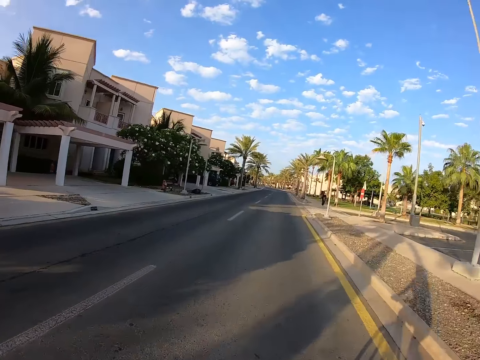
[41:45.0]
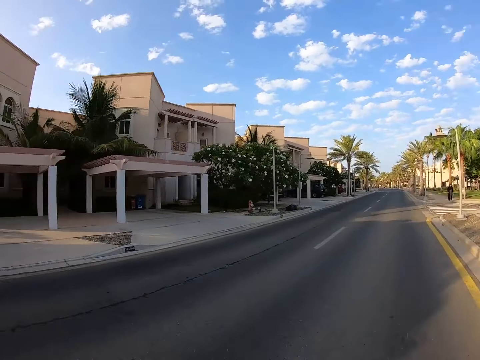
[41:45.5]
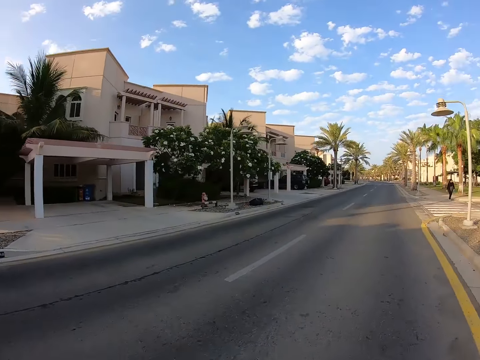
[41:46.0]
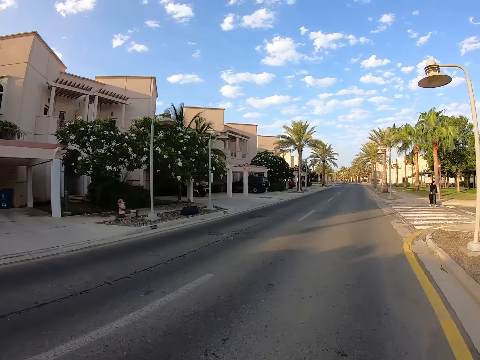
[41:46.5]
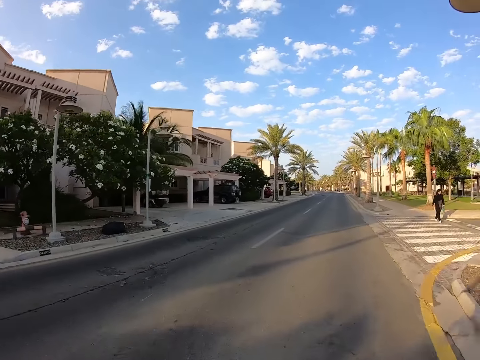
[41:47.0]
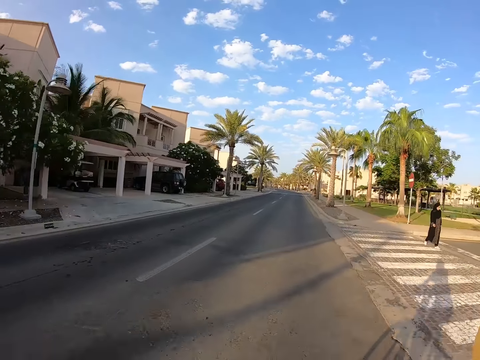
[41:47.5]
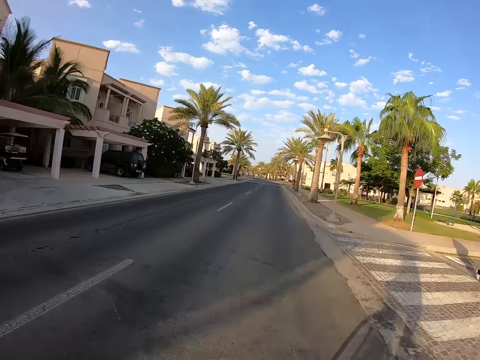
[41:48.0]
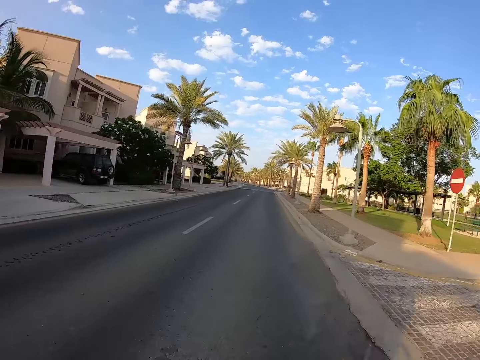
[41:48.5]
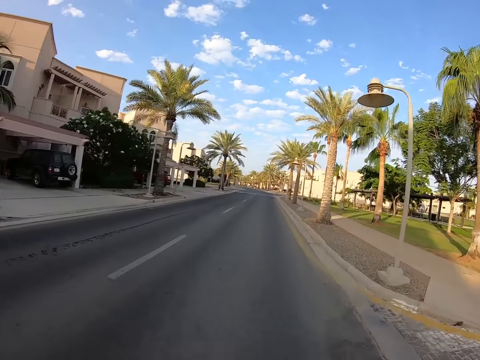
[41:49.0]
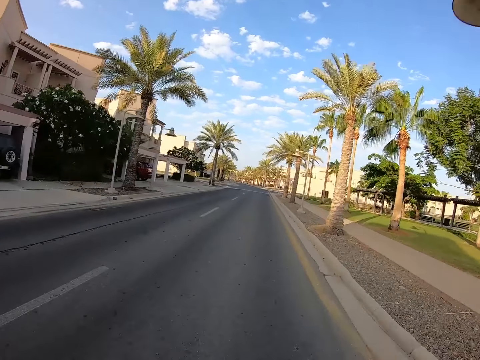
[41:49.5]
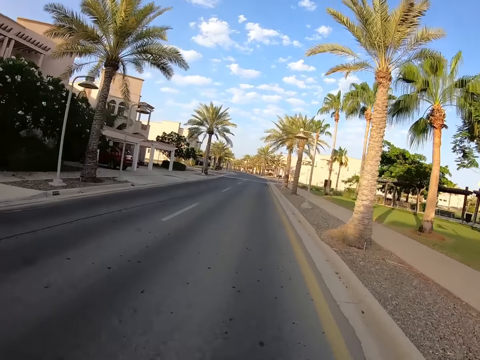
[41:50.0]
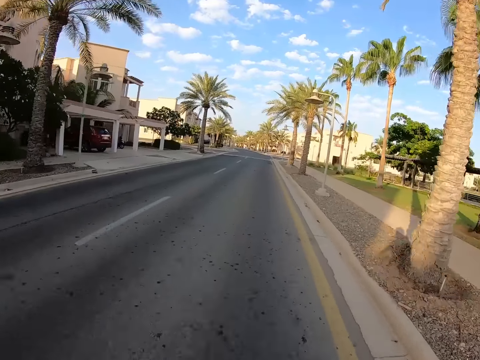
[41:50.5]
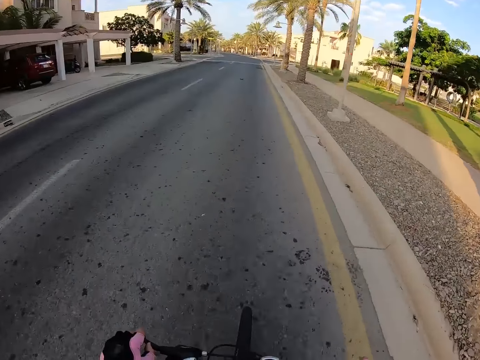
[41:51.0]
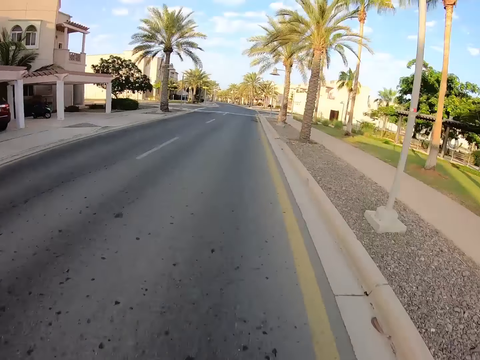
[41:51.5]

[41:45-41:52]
A lady walks along the road.

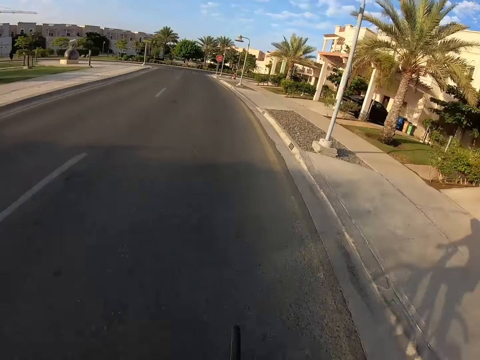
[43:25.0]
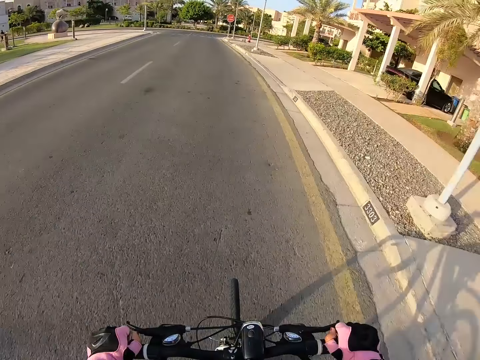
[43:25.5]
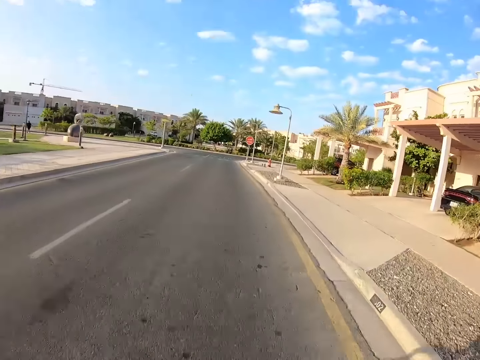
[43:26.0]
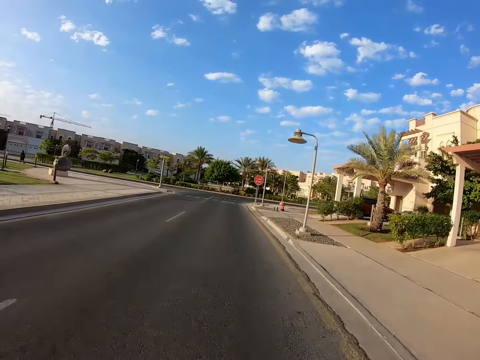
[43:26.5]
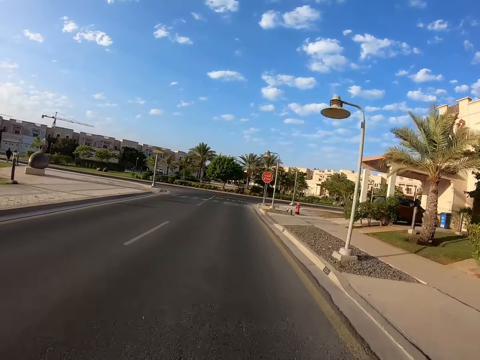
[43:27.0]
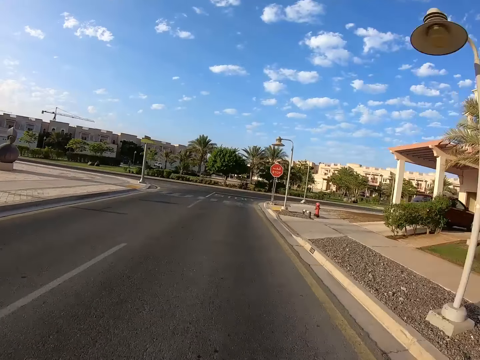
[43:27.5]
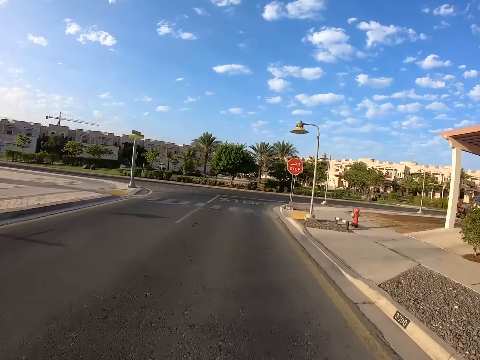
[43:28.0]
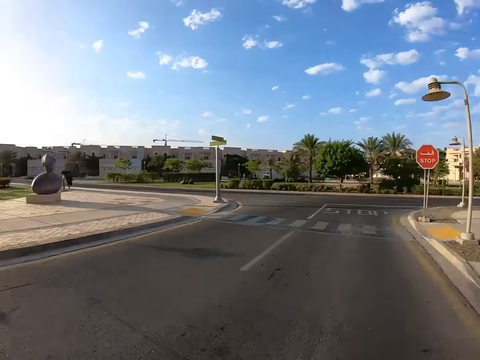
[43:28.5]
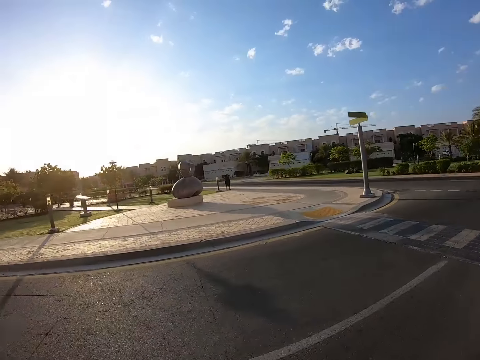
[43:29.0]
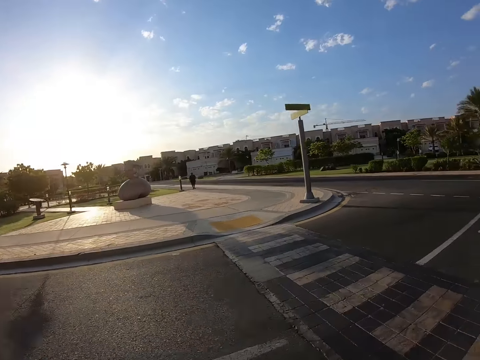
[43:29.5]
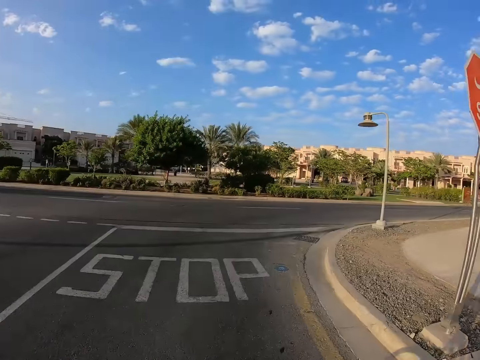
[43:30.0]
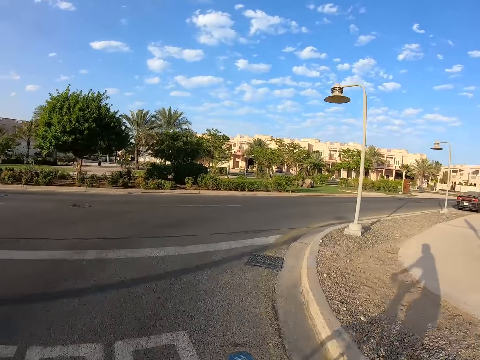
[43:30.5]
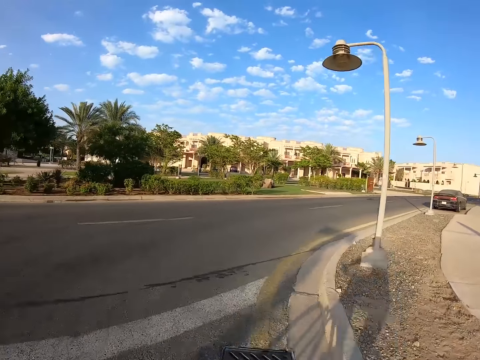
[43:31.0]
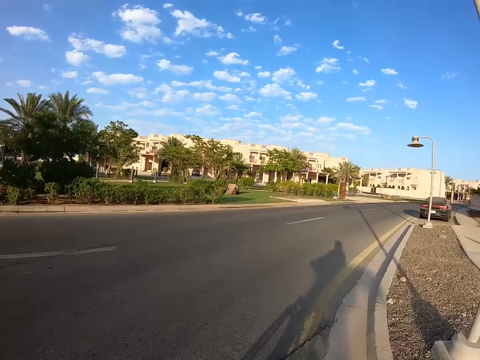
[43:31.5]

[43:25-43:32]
A person walks along the road.

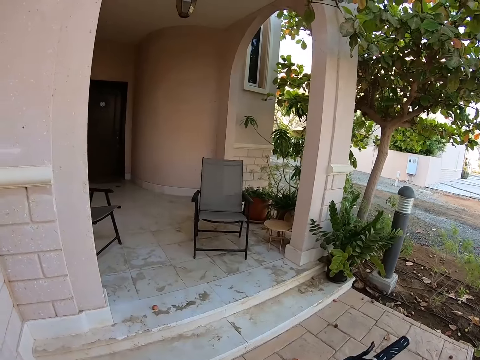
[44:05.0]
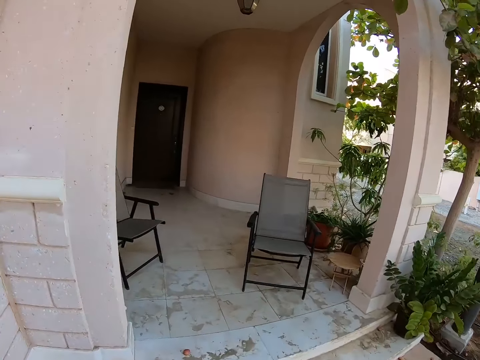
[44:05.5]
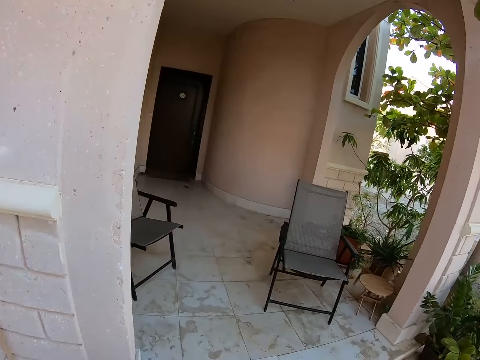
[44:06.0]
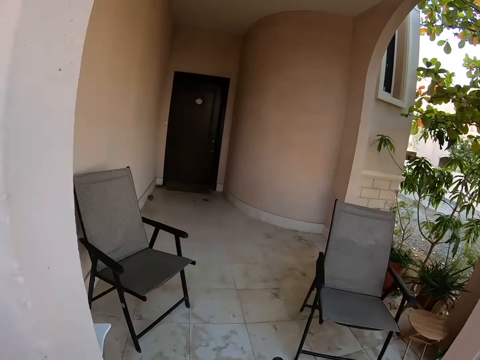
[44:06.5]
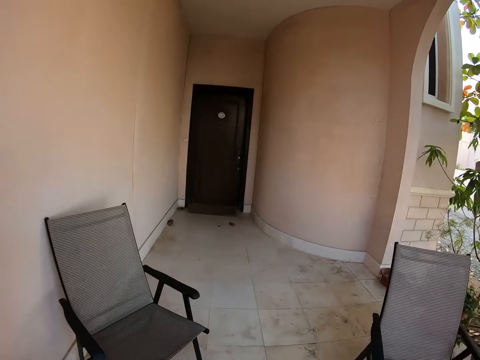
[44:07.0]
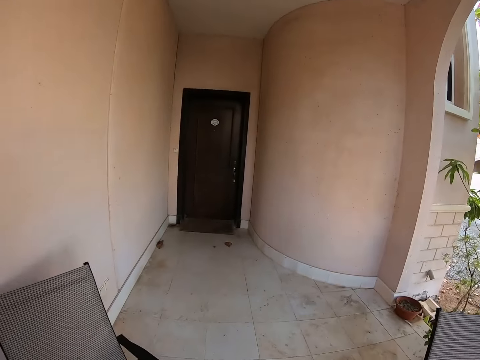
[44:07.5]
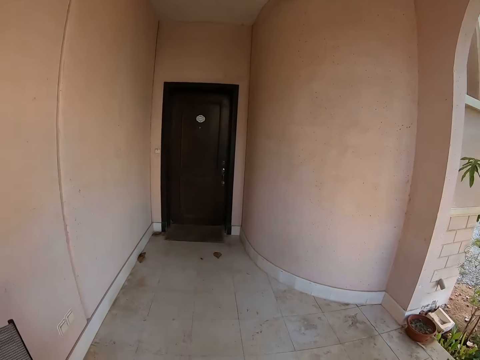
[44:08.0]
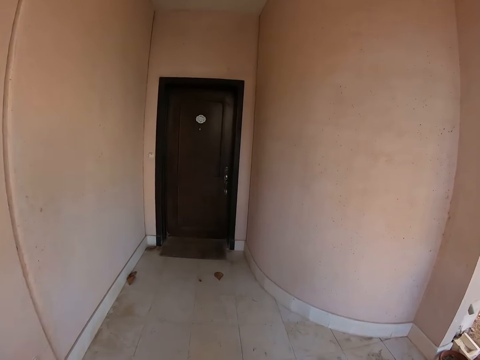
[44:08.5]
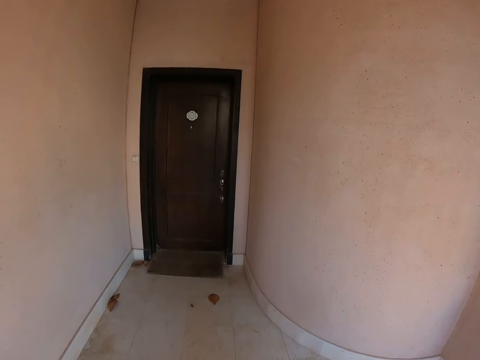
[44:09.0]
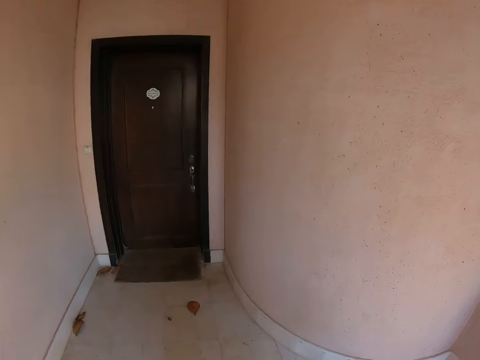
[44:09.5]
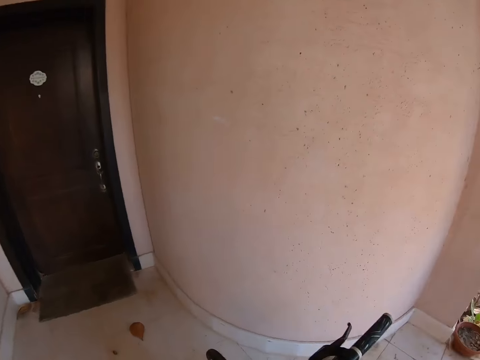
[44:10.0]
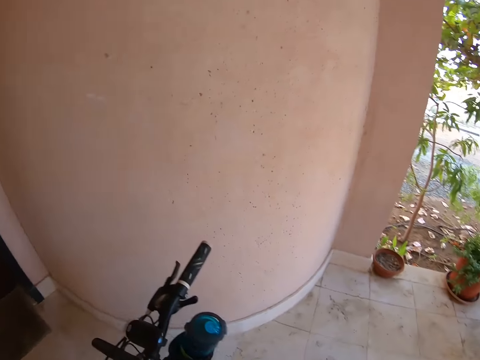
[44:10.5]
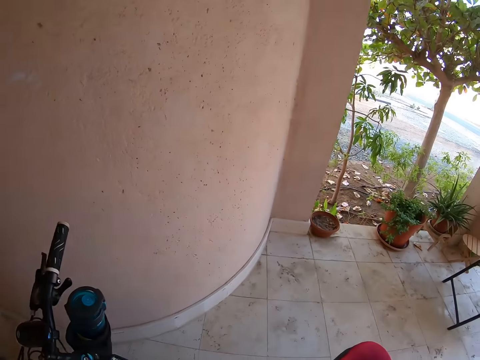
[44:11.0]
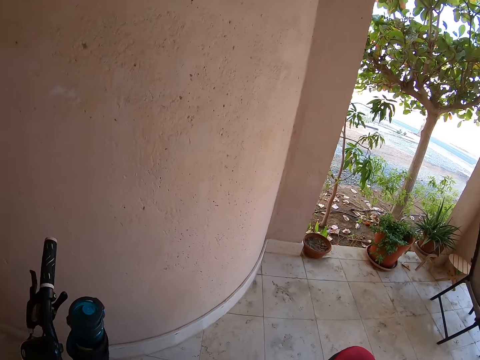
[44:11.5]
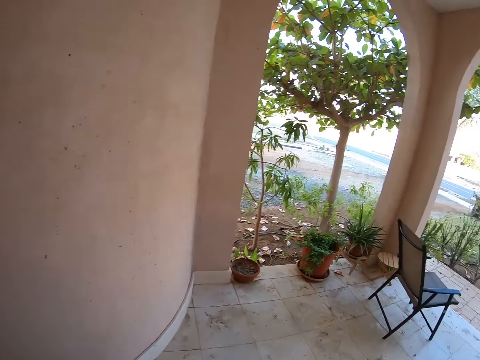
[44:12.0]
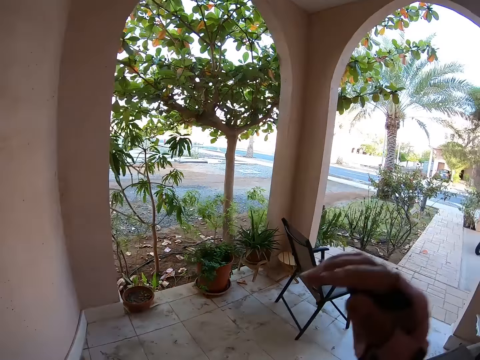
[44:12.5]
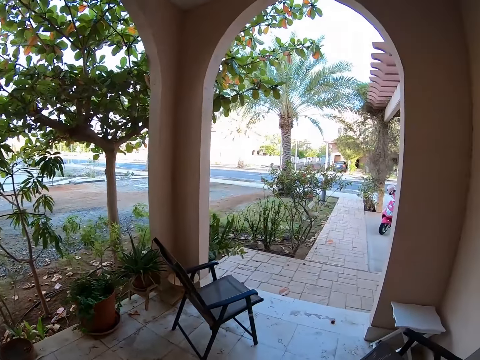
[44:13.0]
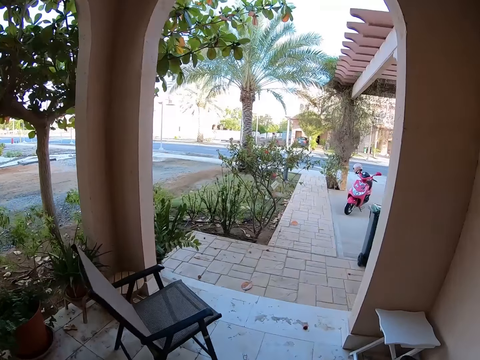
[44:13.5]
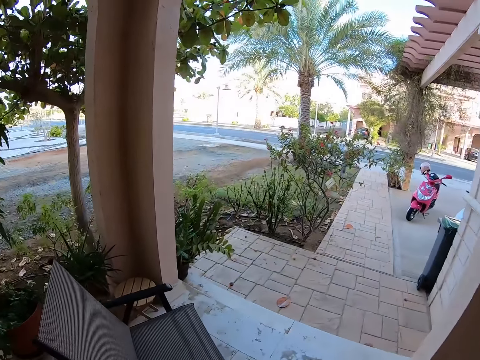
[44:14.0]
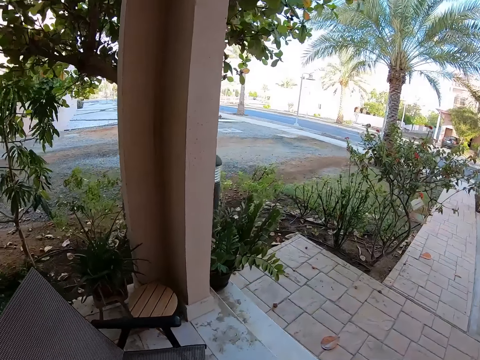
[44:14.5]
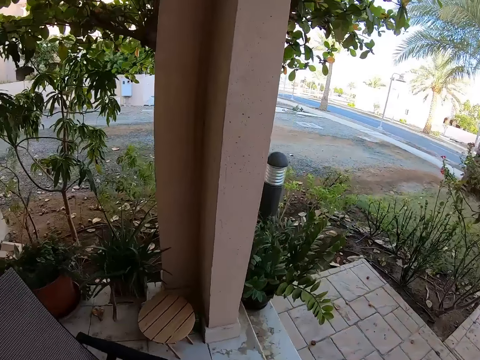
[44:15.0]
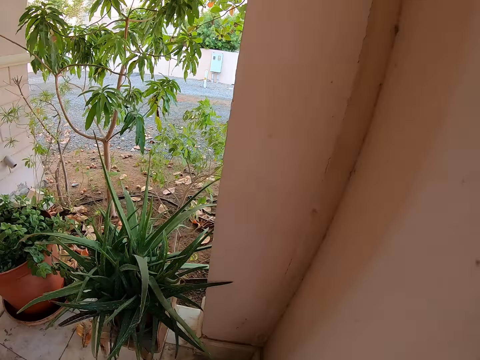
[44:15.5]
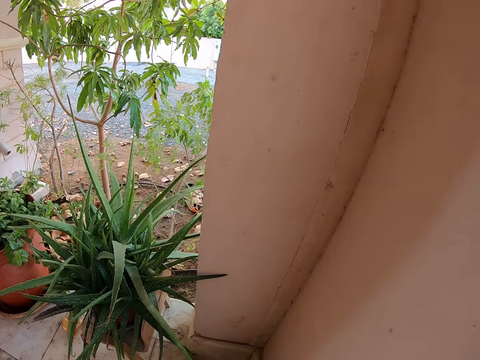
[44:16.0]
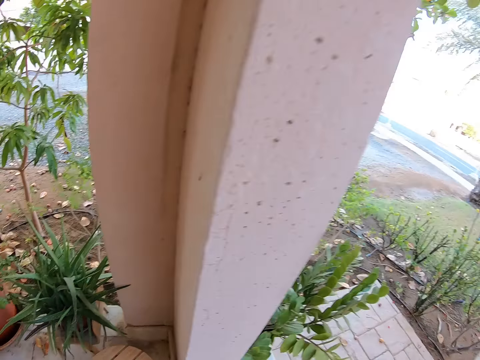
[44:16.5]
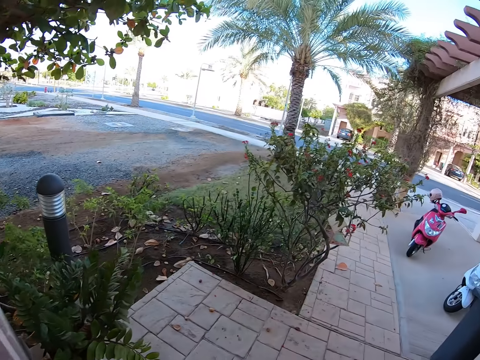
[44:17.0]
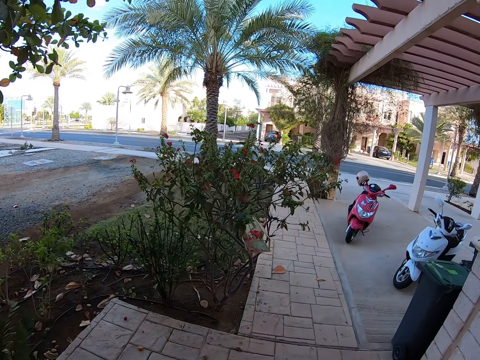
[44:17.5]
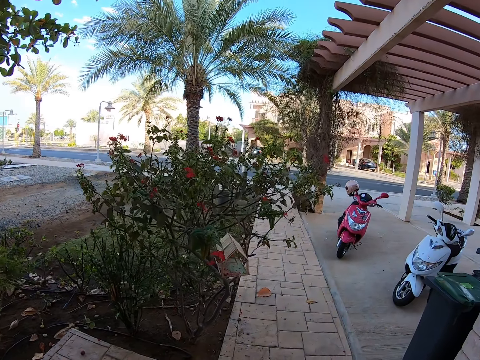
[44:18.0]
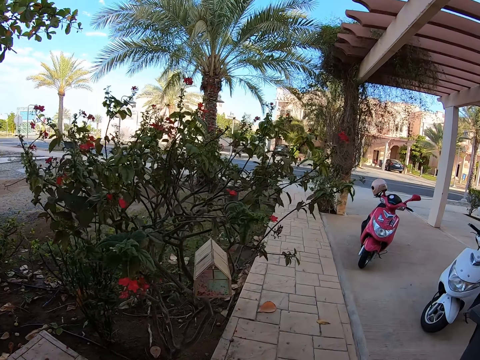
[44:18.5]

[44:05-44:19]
The camera wearer stops riding the bicycle. They raise a hand. They put the bicycle on the wall.
